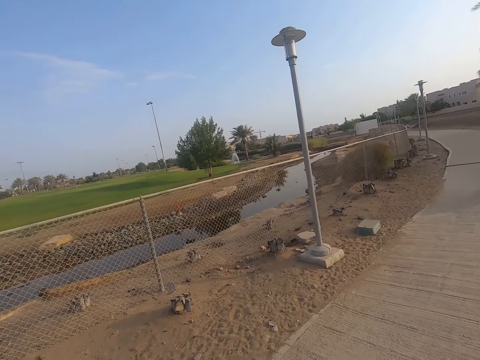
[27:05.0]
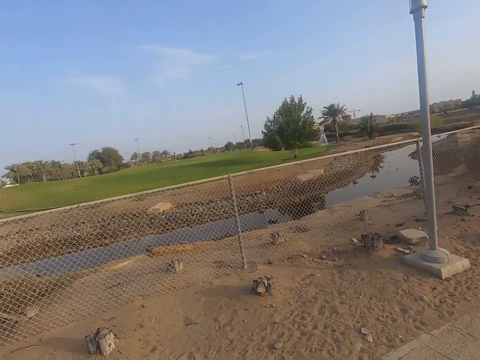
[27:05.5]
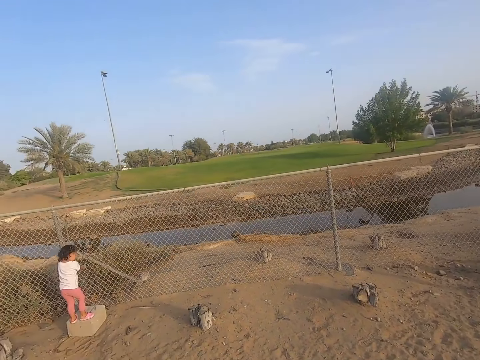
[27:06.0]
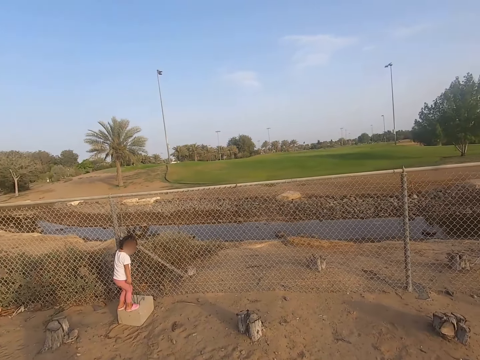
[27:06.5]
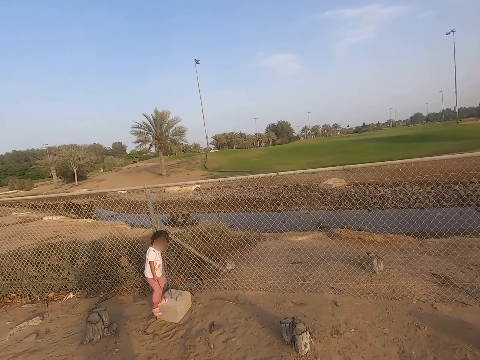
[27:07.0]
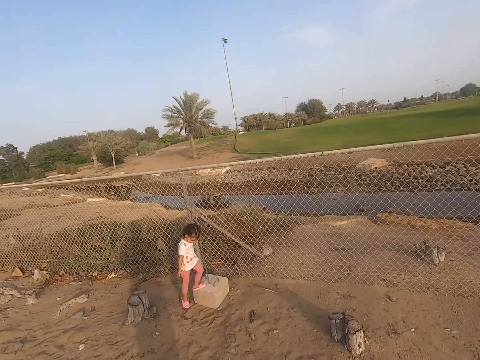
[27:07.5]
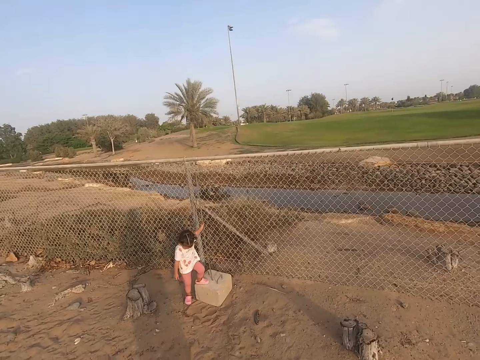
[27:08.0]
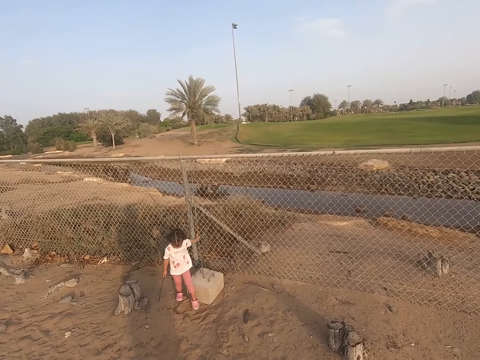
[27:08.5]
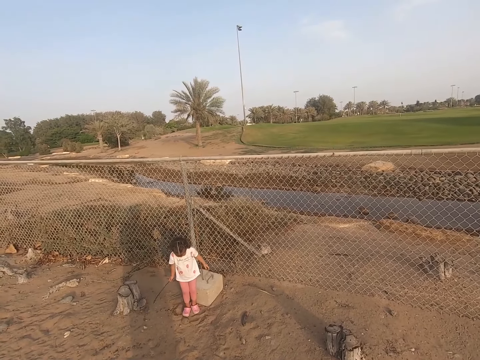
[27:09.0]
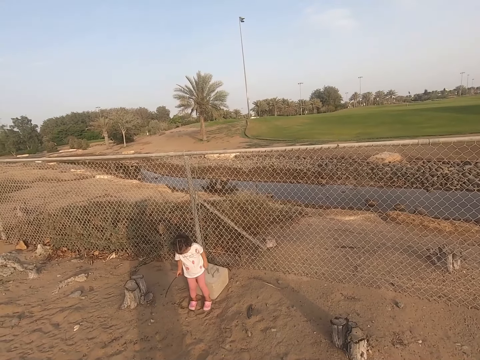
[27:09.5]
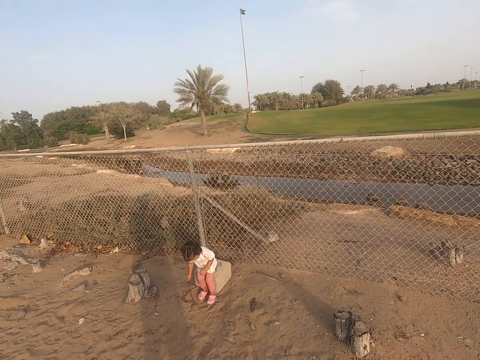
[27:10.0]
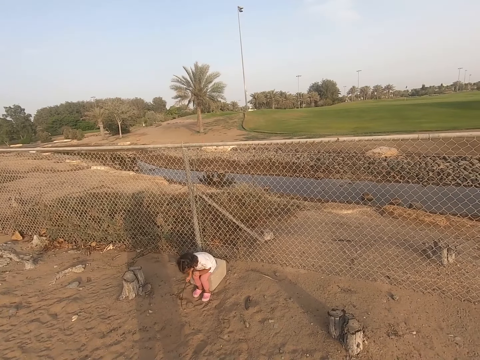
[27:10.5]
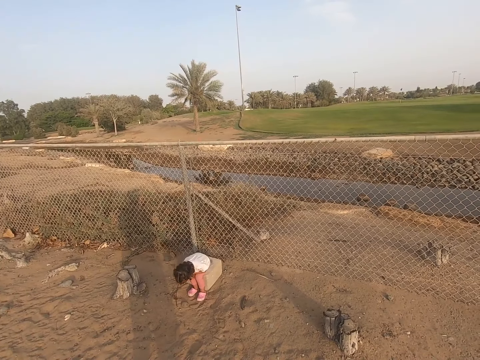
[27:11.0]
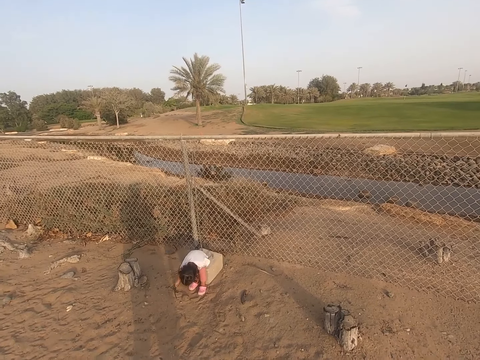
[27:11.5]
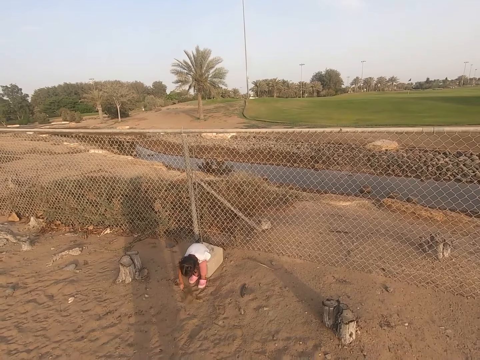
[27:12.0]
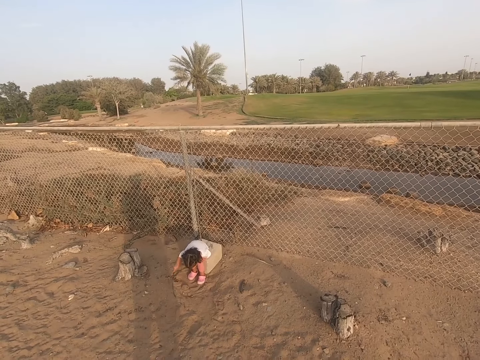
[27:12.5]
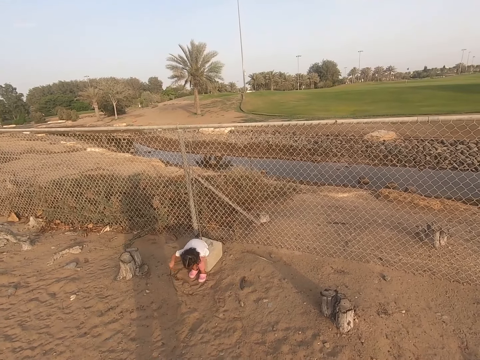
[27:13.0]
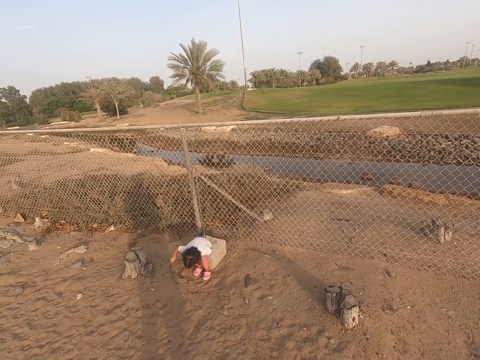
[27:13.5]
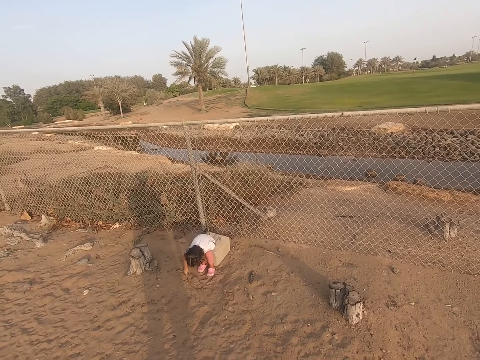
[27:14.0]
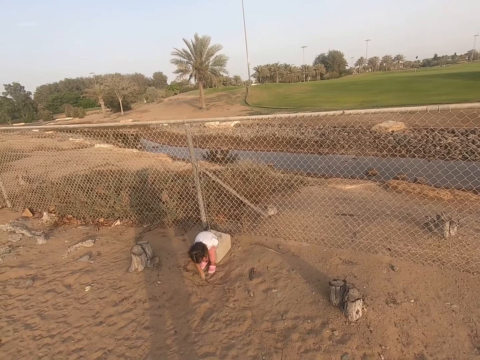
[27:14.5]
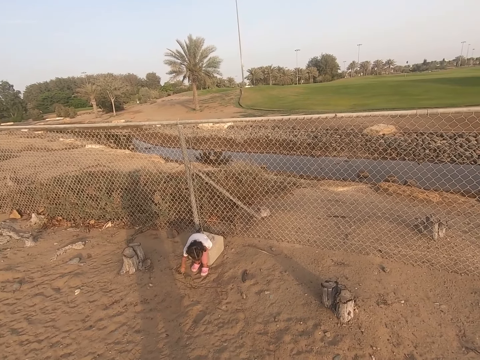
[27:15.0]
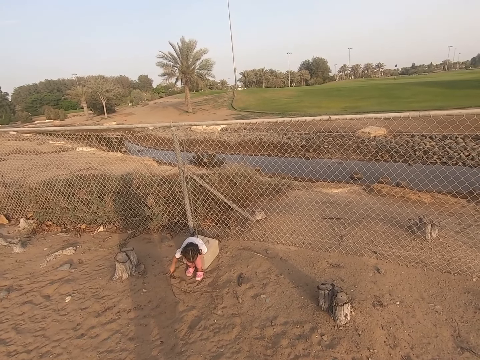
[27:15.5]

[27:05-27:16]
A child plays with a stick. The child walks and sits on the stone.

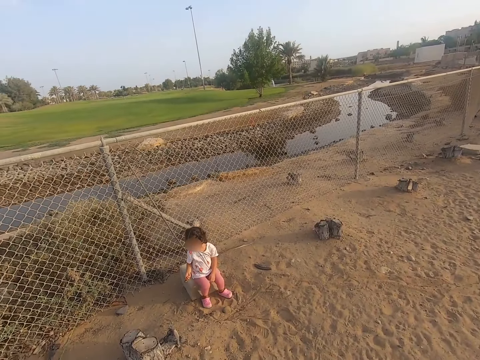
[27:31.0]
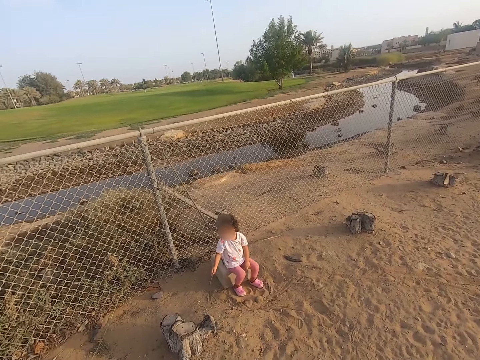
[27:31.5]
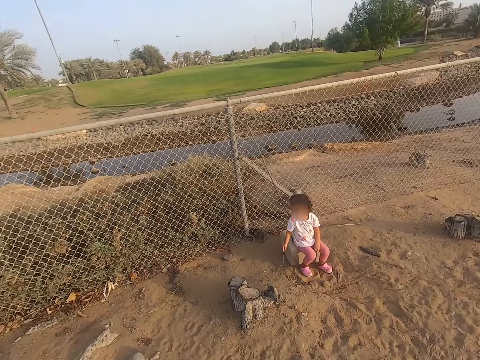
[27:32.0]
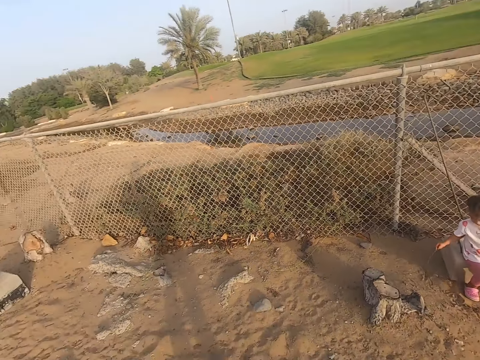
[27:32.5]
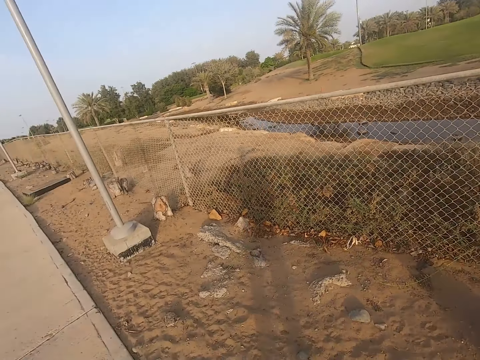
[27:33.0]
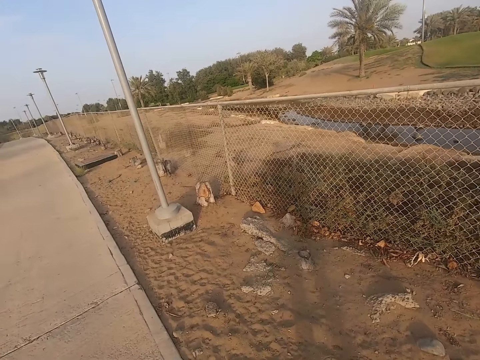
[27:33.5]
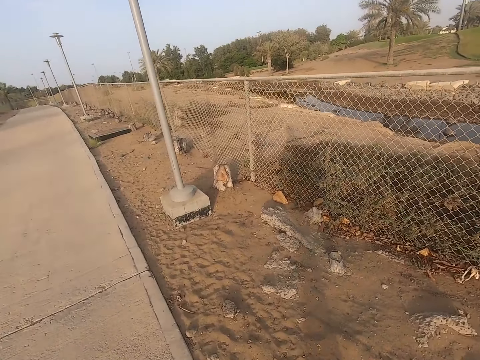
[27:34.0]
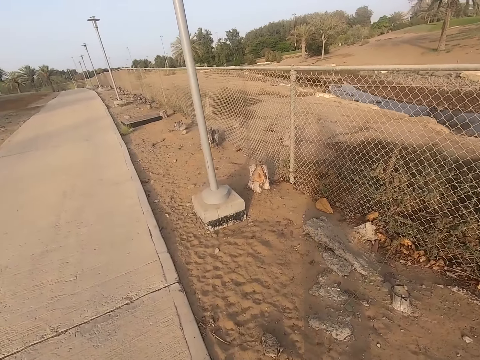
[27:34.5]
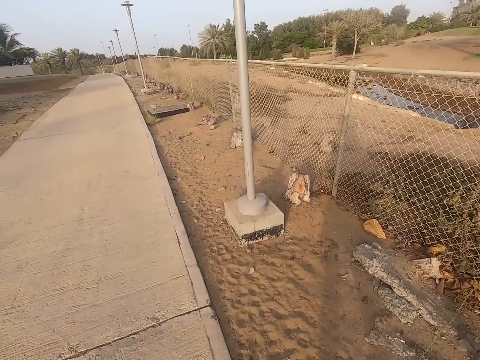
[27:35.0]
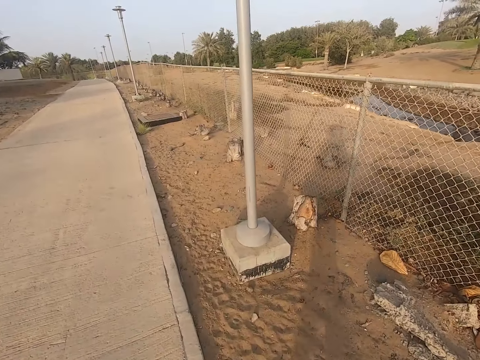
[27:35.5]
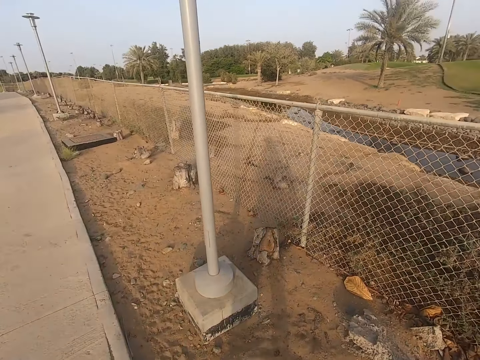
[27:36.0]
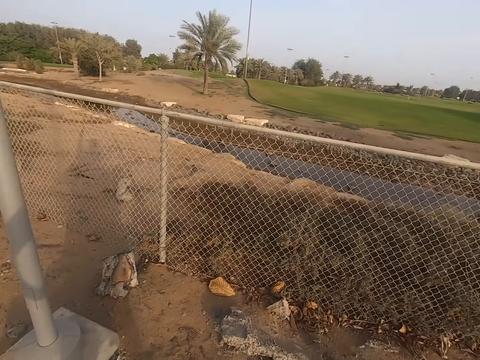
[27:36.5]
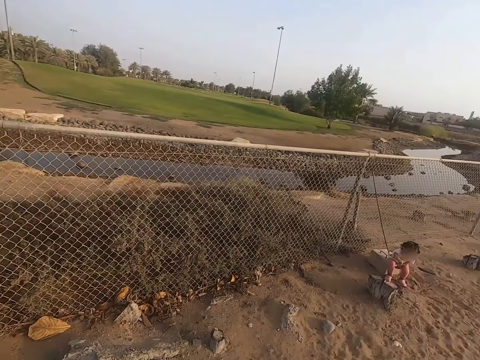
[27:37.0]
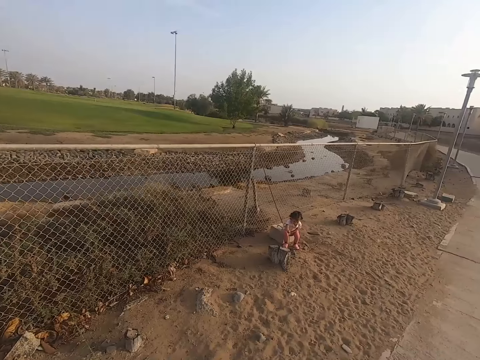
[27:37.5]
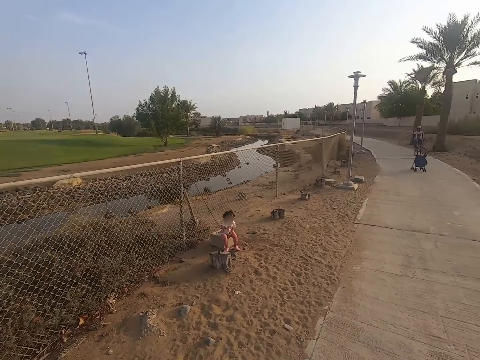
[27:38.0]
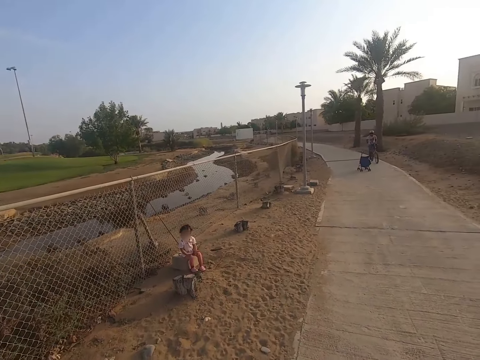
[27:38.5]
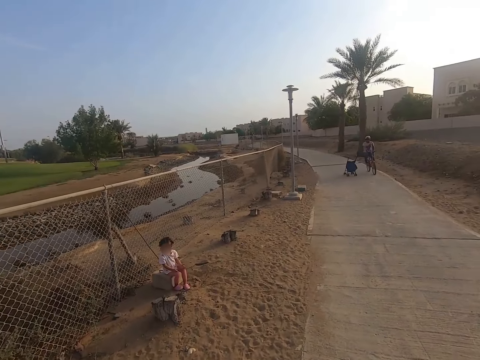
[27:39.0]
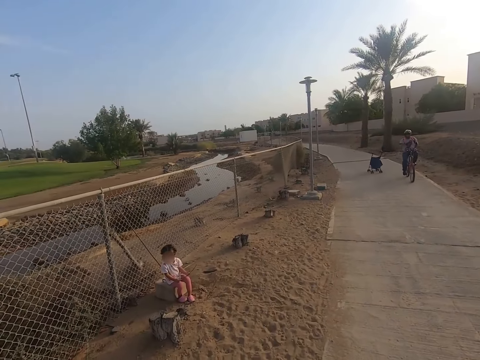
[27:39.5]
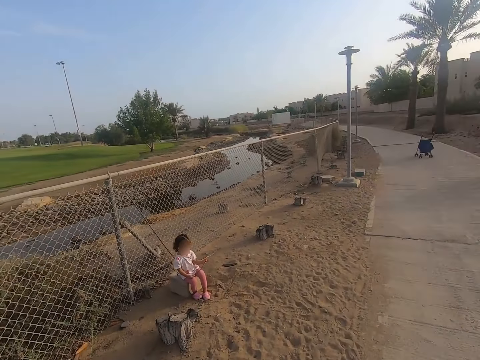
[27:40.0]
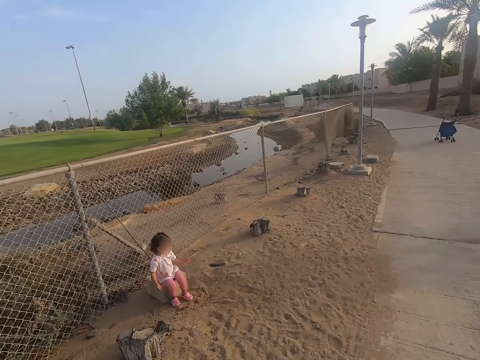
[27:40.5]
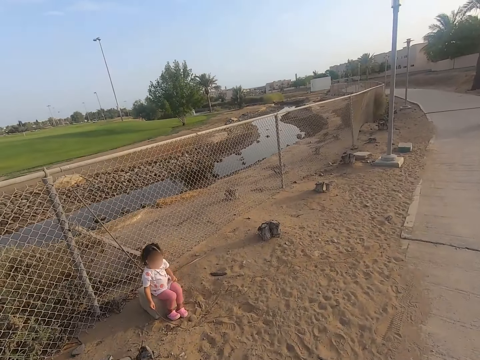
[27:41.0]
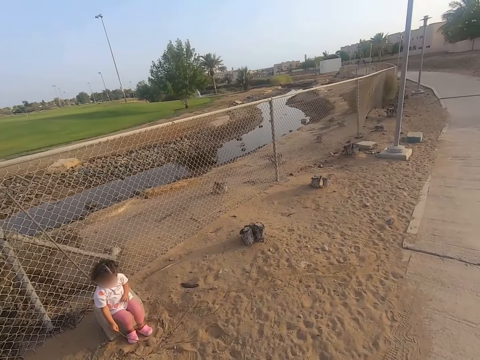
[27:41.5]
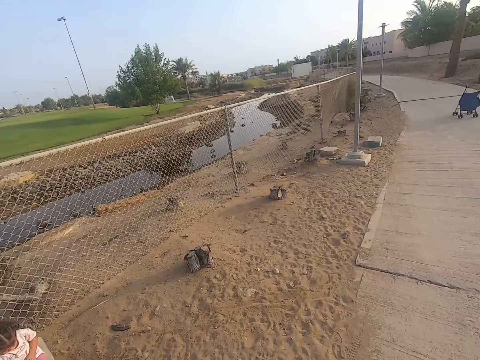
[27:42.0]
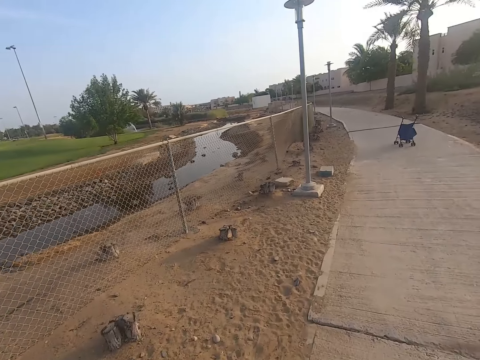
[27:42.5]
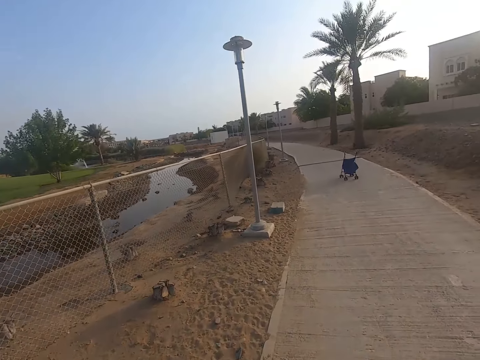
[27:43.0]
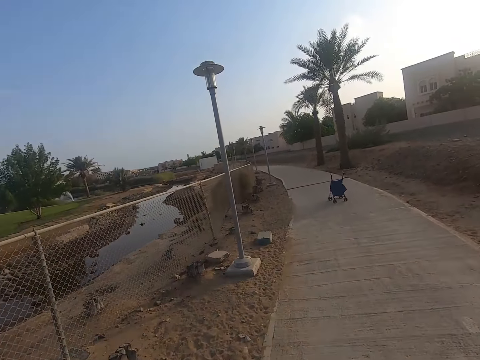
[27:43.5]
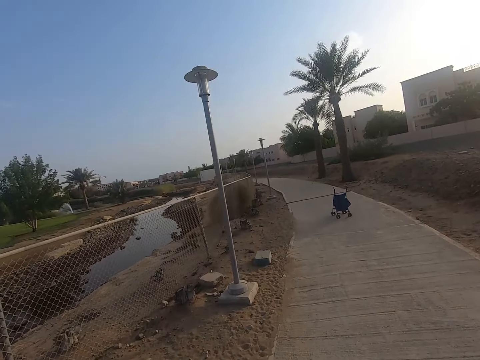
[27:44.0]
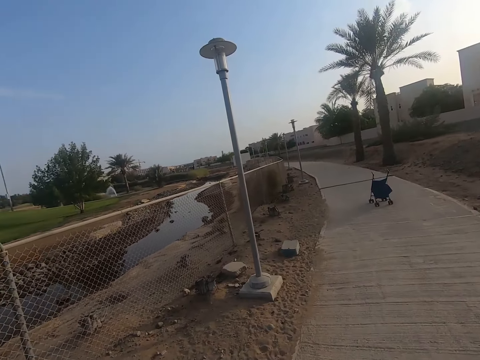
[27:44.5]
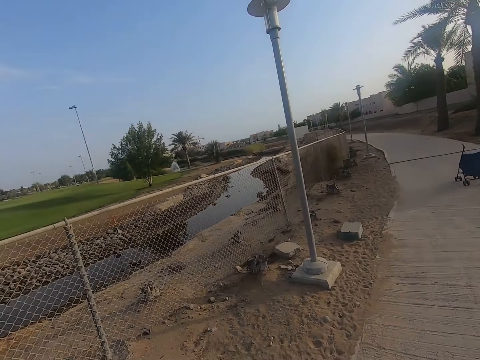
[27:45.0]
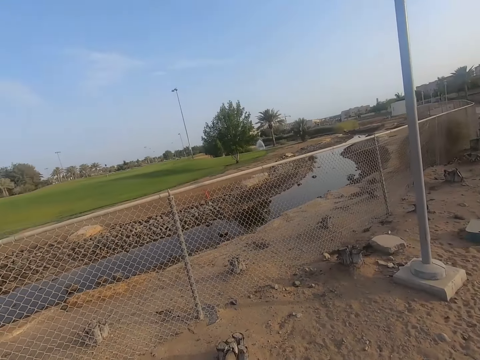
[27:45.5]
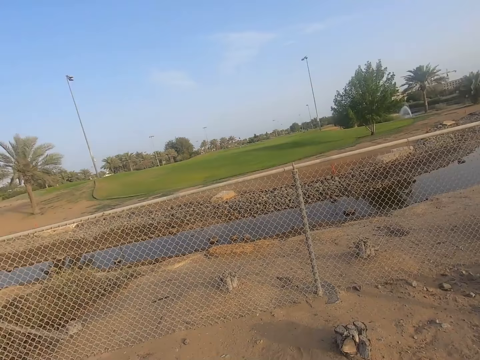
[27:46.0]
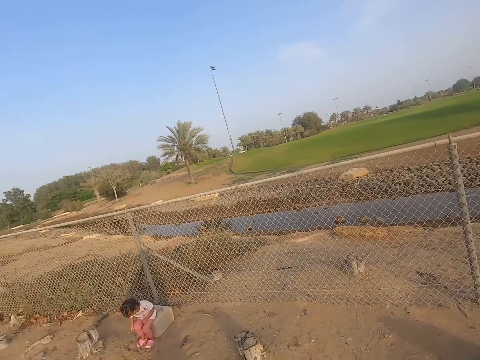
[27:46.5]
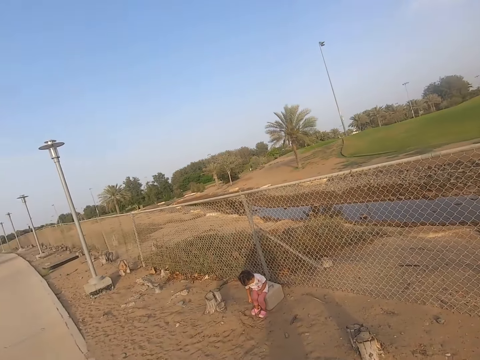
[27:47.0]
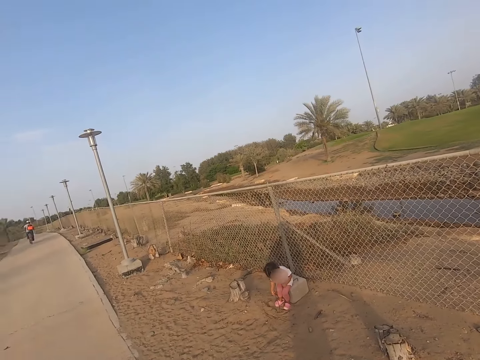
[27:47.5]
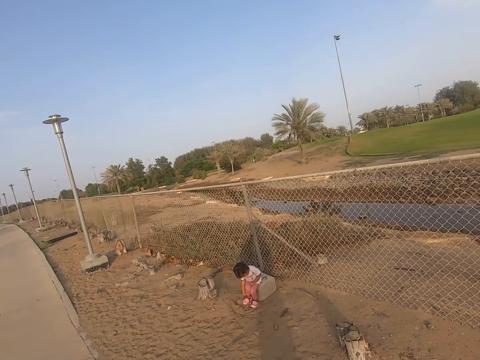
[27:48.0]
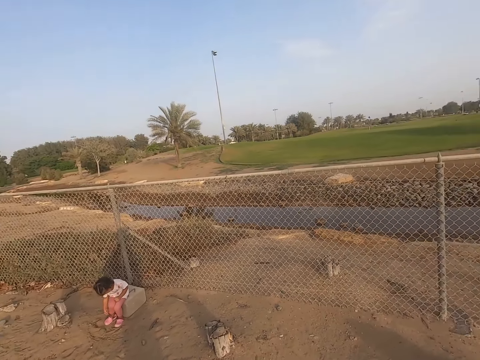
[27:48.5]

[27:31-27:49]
The camera wearer walks around. They move the camera around. They look around. A child sits on the stone. A man rides a bicycle. The child sits on the stone. The camera wearer walks in the sidewalk. They look around. The child sits on the stone.
